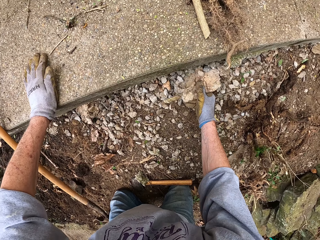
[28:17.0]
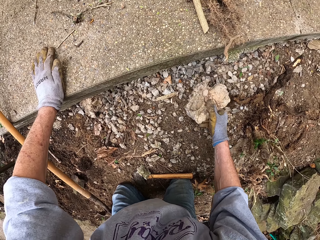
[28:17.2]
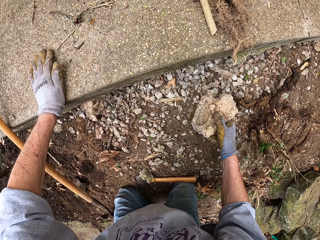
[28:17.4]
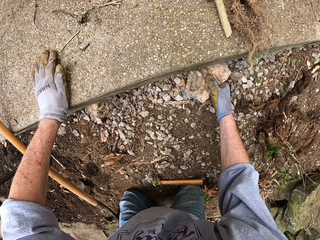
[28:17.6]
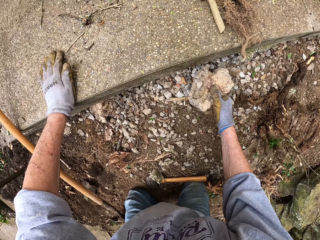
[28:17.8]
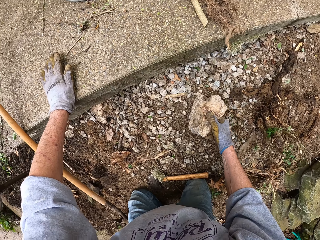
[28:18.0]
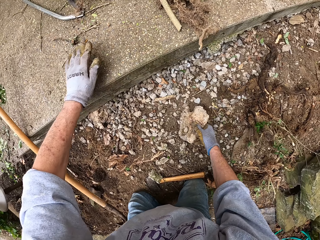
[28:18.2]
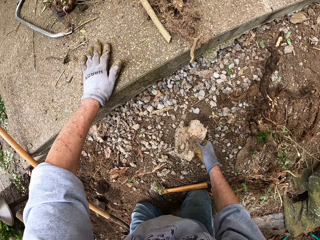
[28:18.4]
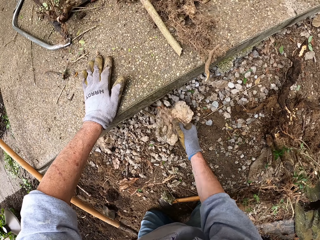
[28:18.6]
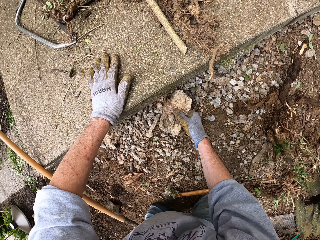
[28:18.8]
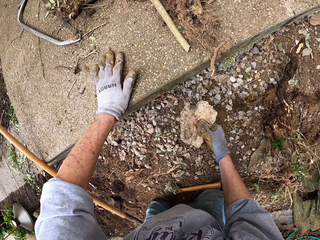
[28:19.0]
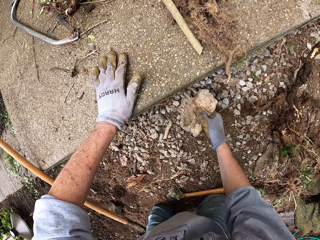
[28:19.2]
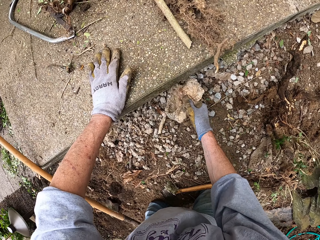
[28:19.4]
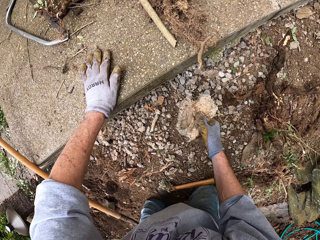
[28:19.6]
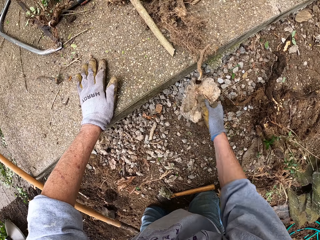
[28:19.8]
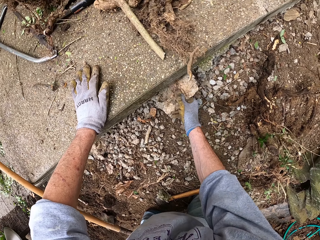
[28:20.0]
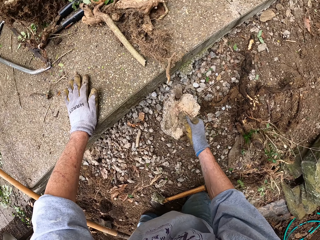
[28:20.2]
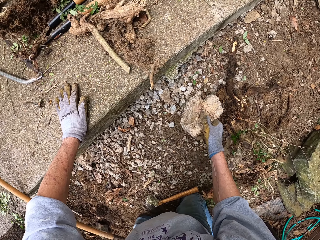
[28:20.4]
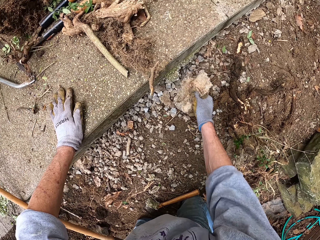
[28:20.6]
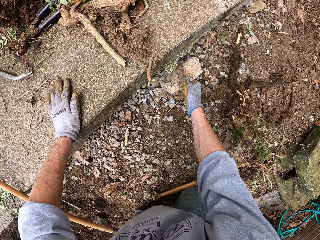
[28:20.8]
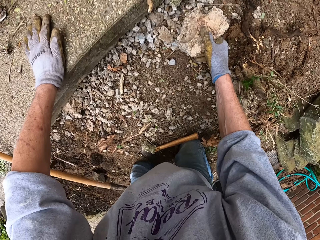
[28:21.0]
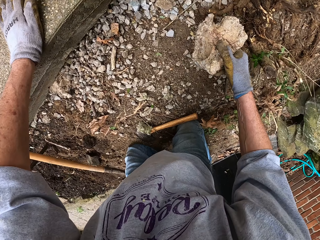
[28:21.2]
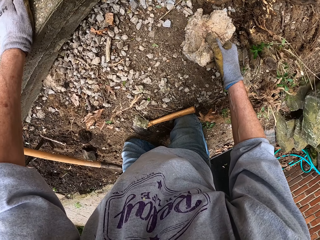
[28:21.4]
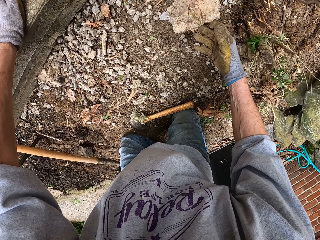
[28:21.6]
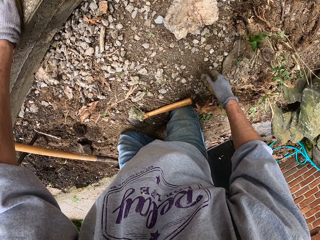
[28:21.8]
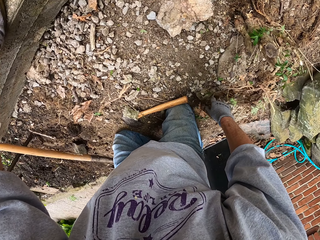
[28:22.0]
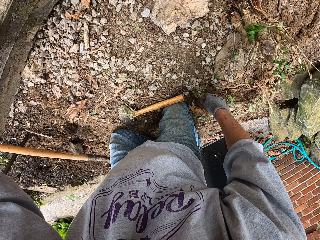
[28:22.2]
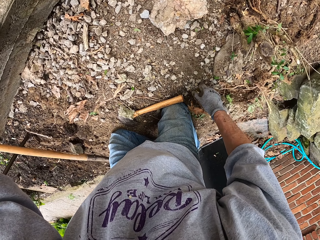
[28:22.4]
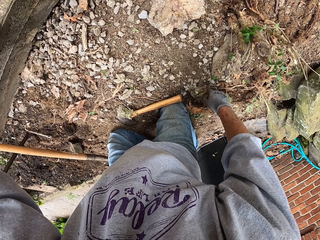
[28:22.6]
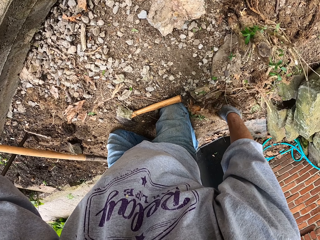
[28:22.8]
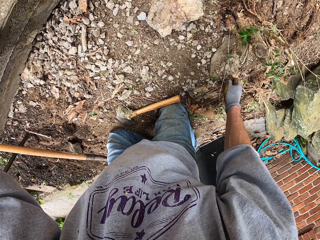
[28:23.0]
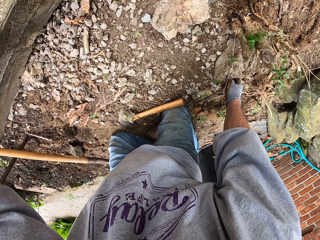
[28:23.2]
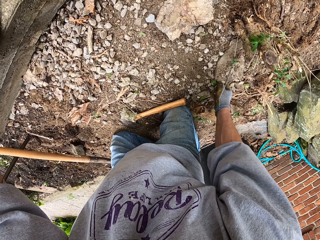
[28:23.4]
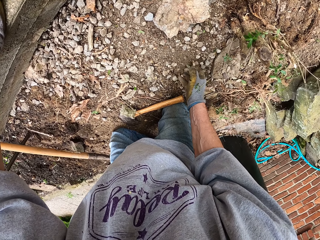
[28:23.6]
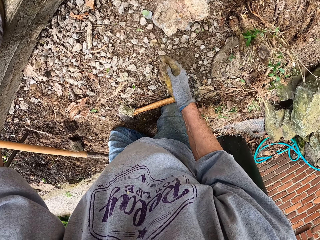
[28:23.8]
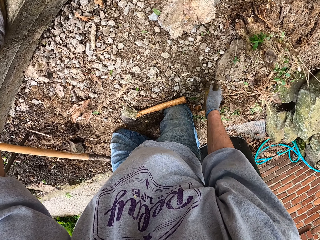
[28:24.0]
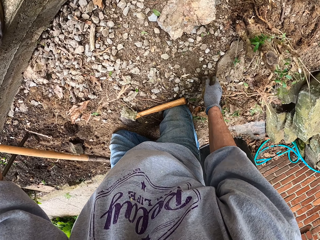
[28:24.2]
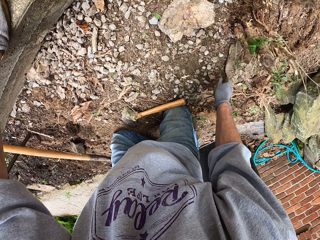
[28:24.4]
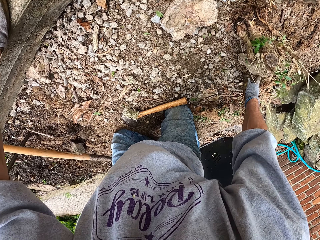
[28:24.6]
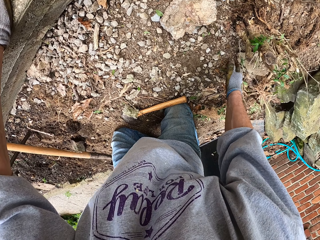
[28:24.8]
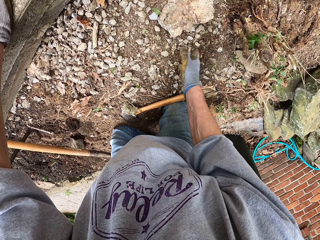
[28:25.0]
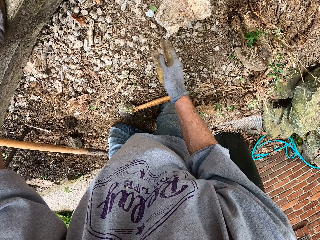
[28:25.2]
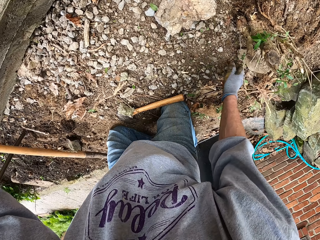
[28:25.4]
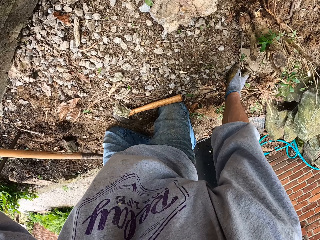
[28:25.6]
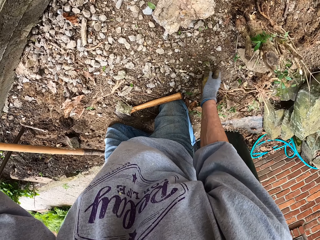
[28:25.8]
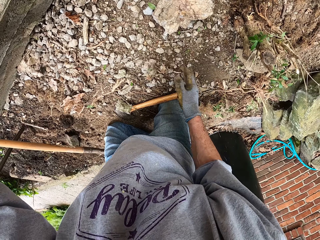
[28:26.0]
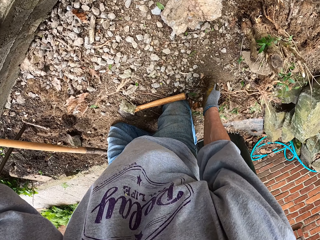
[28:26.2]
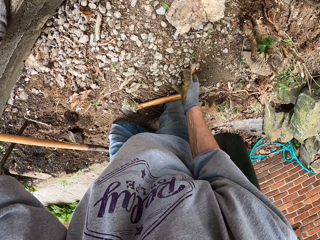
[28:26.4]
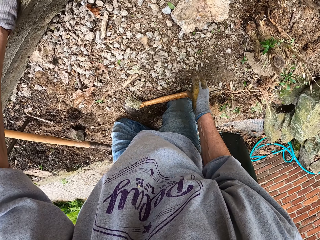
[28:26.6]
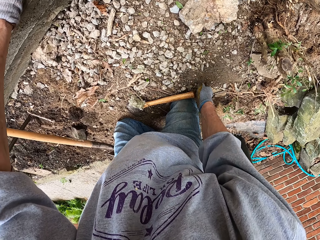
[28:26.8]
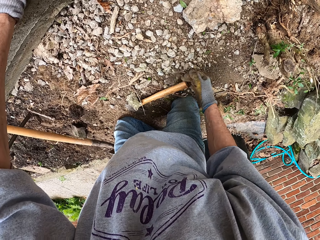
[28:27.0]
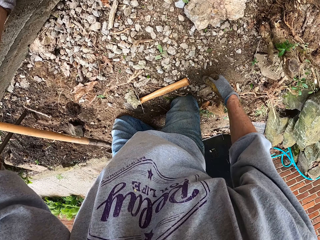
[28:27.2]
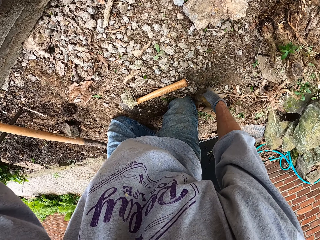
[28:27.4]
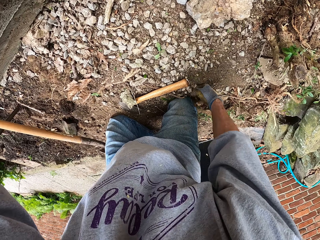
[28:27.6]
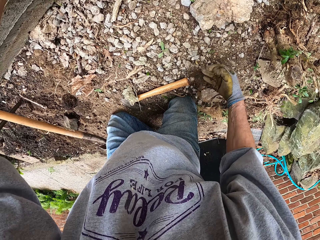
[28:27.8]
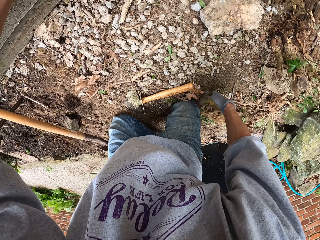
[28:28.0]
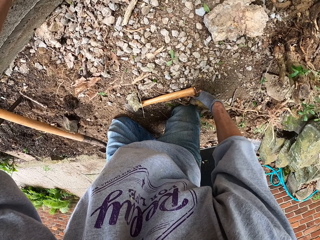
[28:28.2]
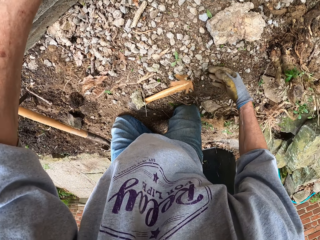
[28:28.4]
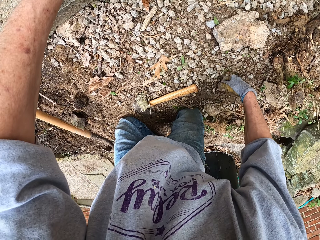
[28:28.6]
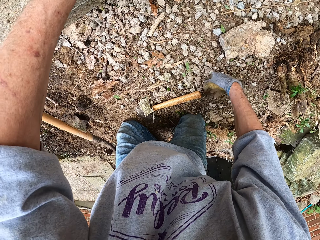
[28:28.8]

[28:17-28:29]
The camera wearer adjusts a stone with his right hand. He drops the stones on the ground. He adjusts stones in the soil with his right hand. He spreads small stones on the ground.

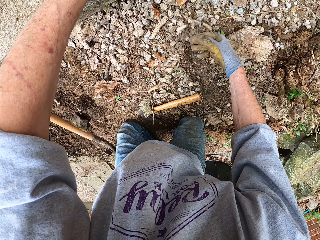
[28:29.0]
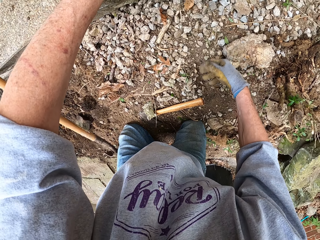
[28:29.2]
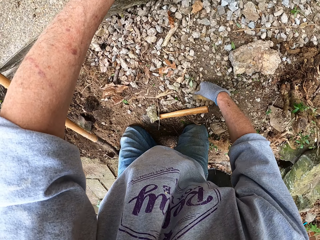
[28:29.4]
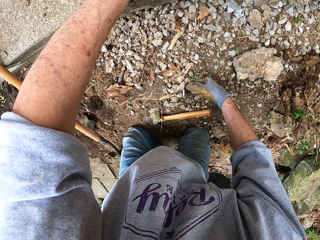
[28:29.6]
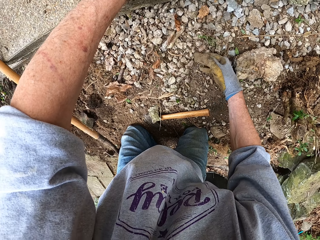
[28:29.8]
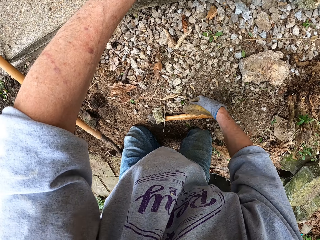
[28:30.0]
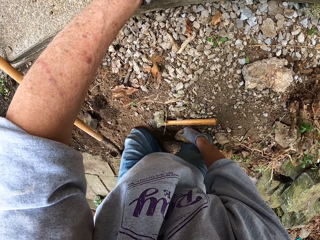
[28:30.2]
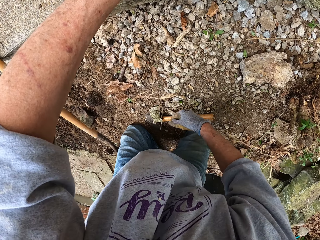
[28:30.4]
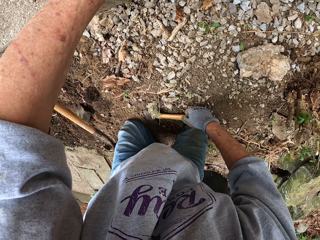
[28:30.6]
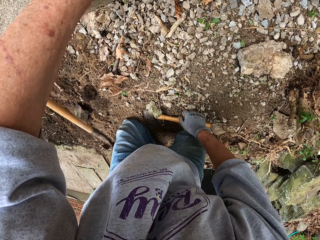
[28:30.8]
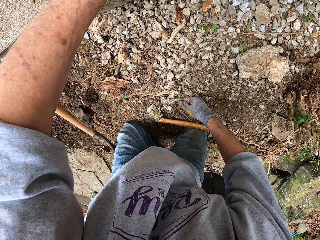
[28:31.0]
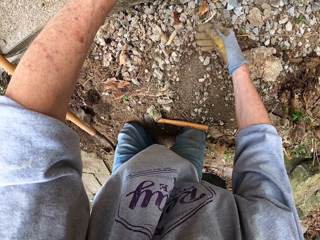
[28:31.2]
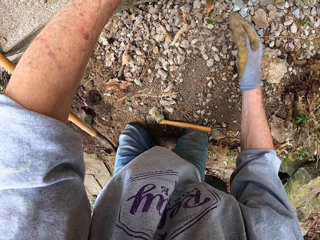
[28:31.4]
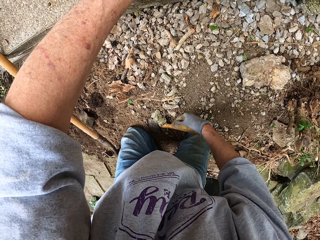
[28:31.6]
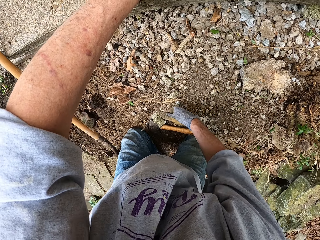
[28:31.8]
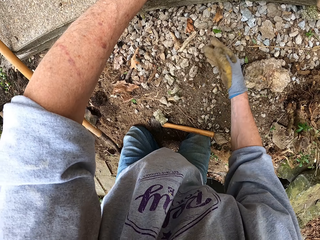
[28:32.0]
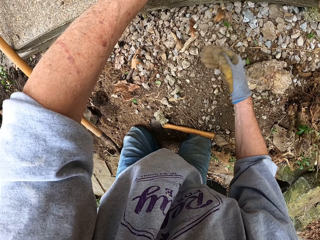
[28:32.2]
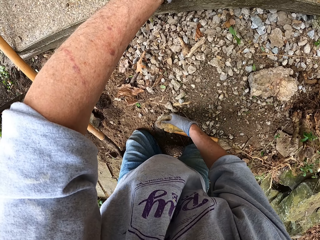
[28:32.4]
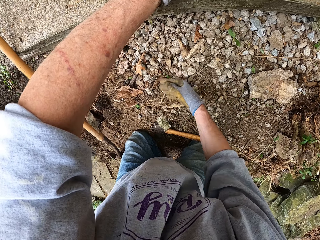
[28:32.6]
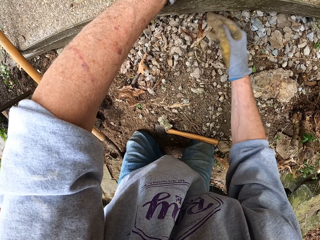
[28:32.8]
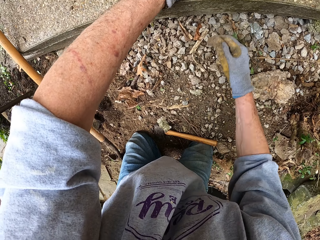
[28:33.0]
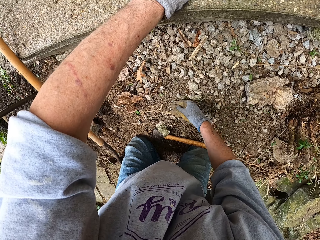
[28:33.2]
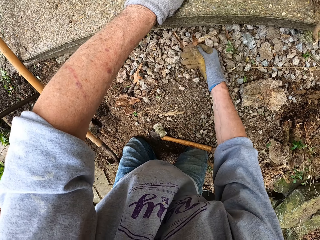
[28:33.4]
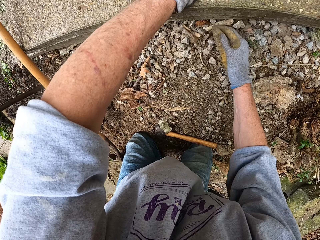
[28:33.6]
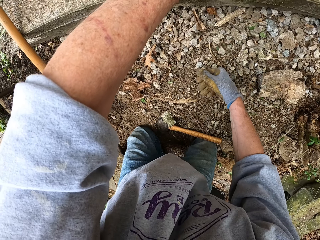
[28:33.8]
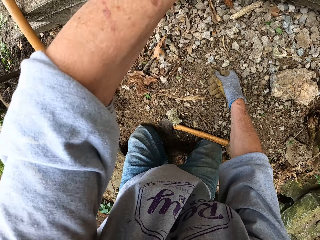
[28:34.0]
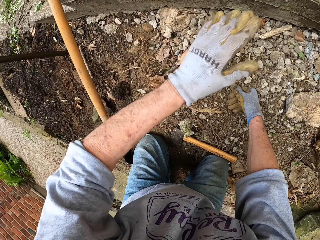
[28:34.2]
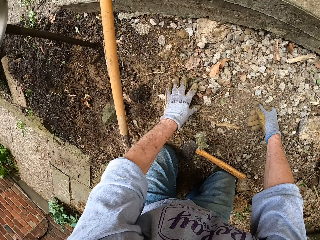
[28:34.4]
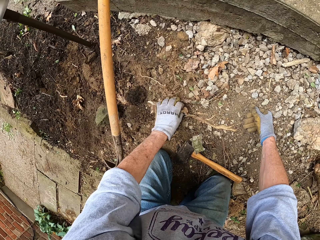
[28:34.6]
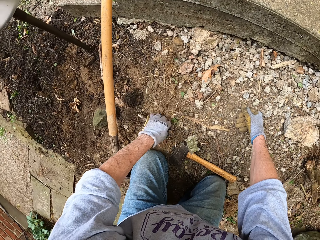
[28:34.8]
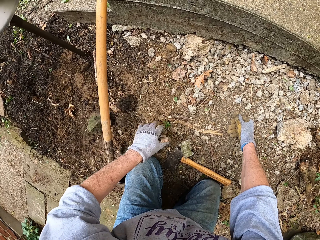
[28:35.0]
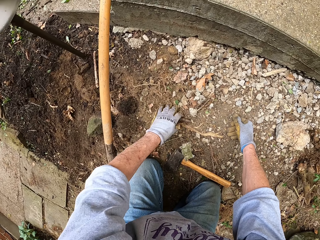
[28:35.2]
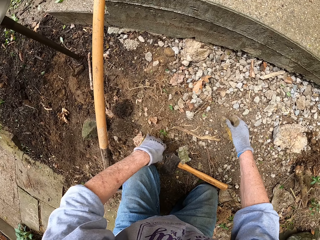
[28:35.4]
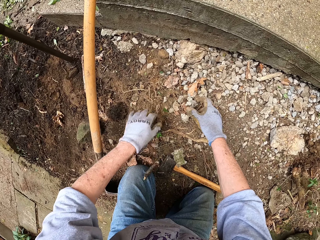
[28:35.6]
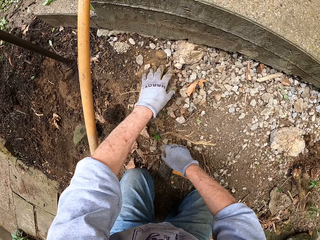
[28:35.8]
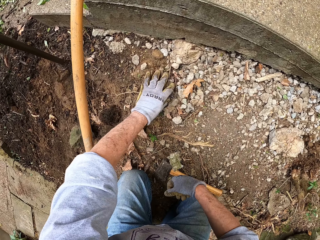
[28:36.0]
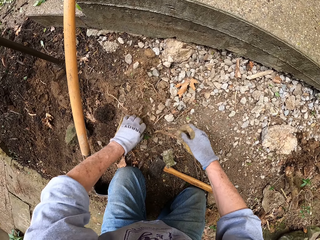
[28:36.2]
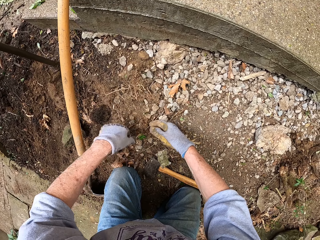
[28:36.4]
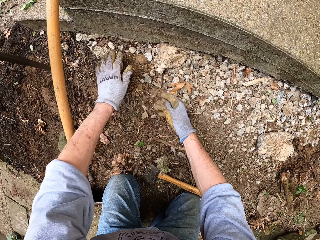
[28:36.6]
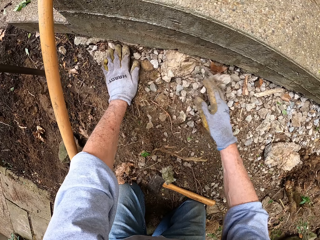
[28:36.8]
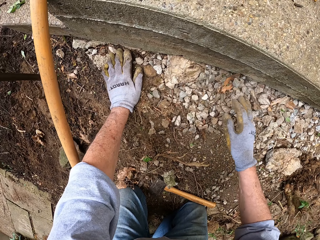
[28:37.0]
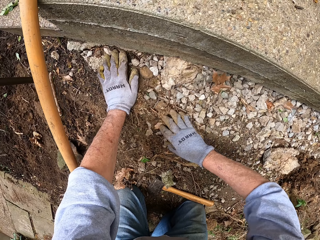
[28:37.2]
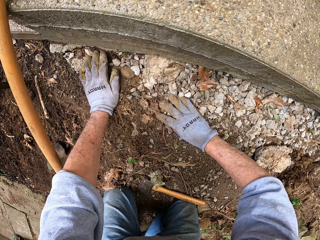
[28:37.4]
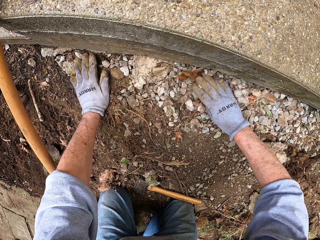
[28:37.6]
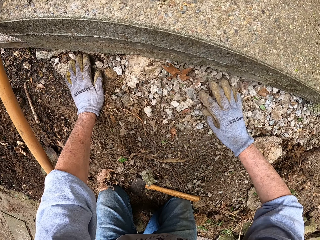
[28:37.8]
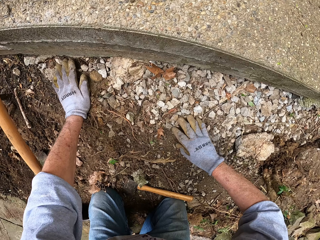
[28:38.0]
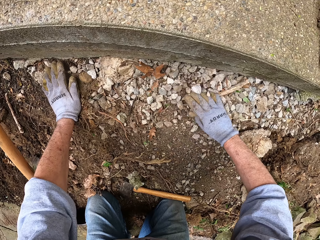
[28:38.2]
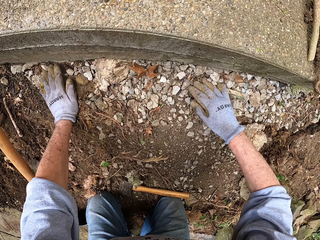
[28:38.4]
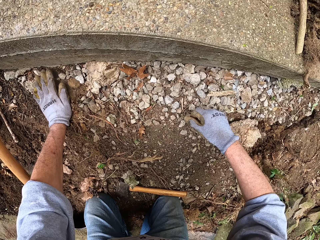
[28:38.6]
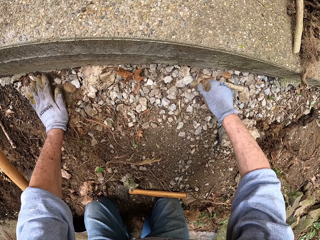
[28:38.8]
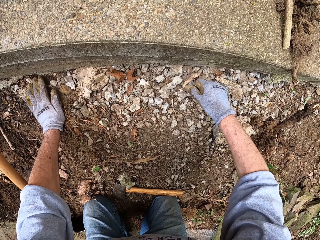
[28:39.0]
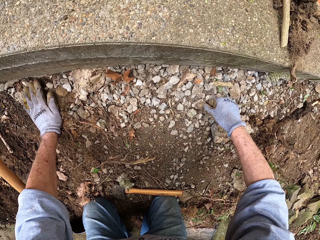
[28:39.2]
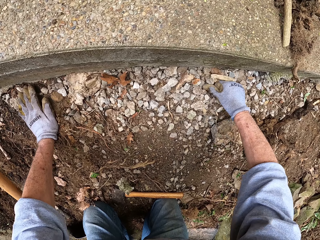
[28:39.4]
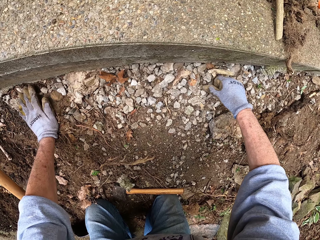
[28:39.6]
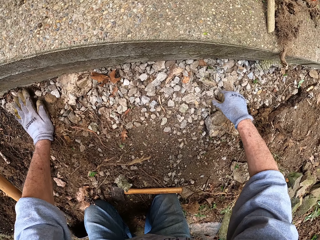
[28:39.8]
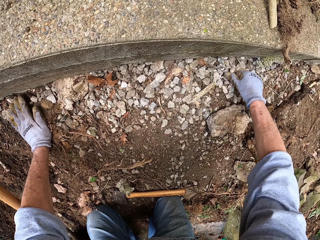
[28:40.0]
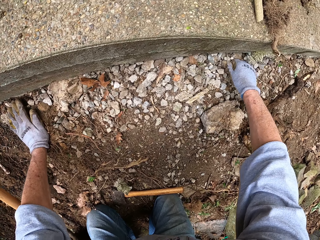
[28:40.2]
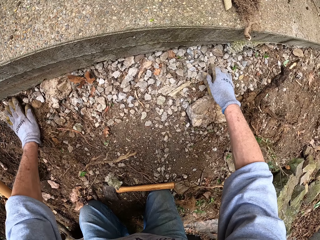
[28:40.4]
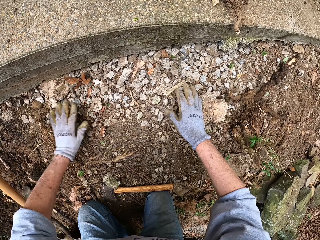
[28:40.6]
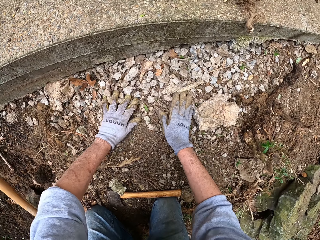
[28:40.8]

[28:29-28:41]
The camera wearer clears debris from the soil with his left hand. He pushes small stones into the hole with his right hand.
